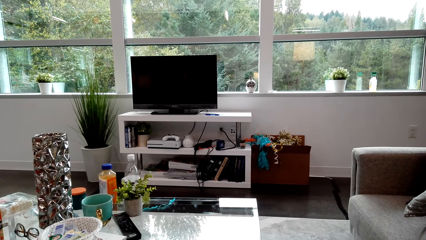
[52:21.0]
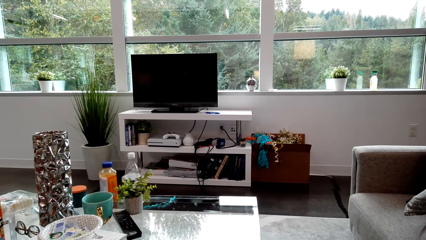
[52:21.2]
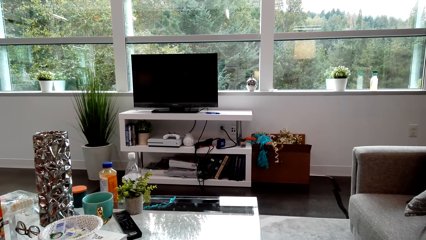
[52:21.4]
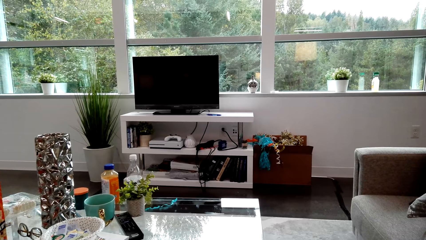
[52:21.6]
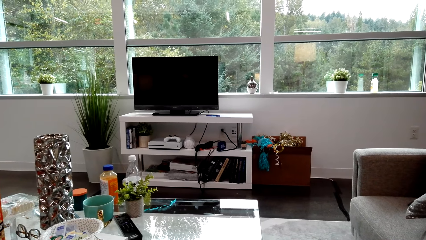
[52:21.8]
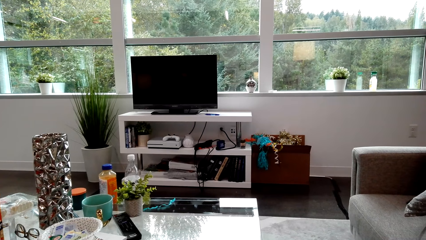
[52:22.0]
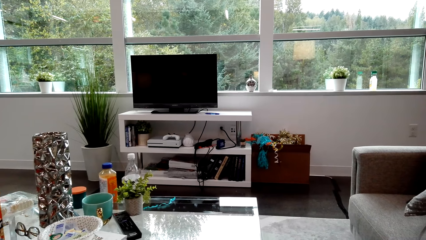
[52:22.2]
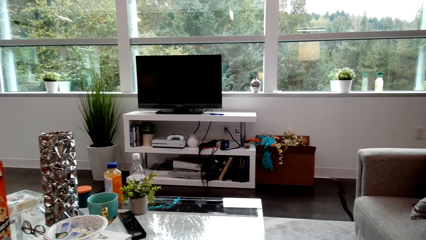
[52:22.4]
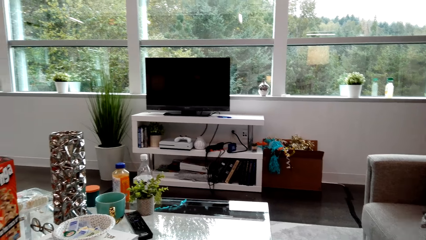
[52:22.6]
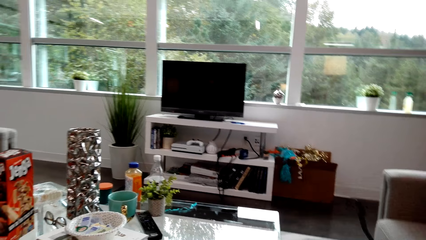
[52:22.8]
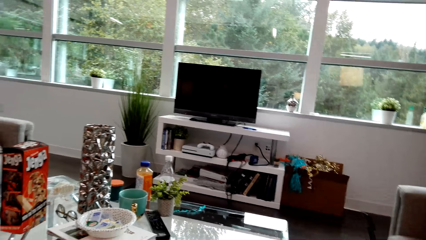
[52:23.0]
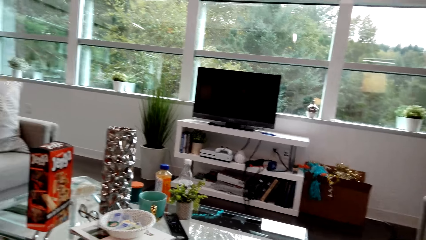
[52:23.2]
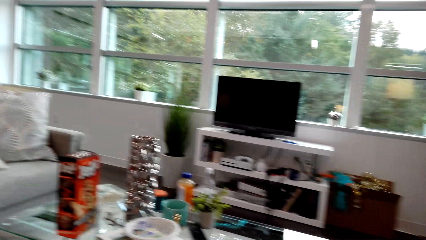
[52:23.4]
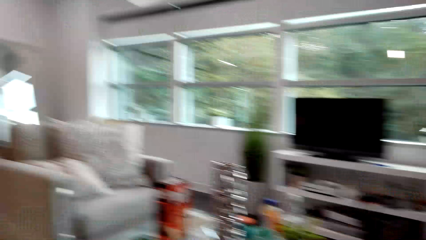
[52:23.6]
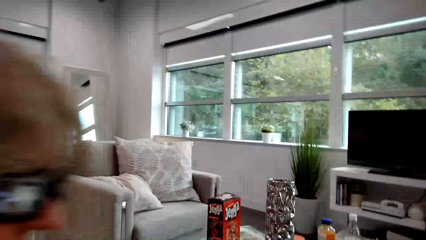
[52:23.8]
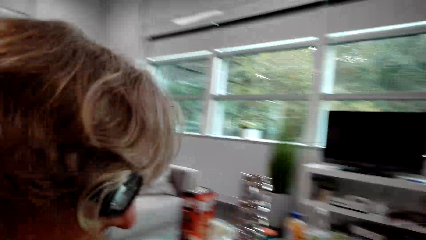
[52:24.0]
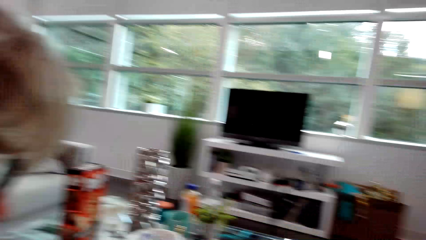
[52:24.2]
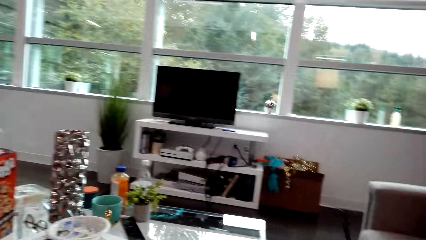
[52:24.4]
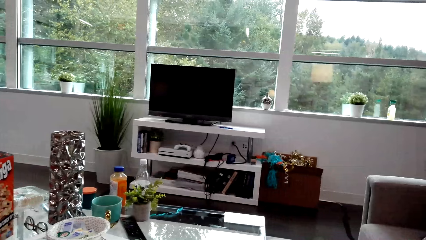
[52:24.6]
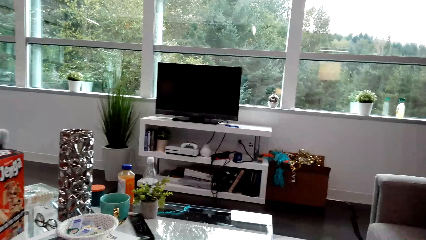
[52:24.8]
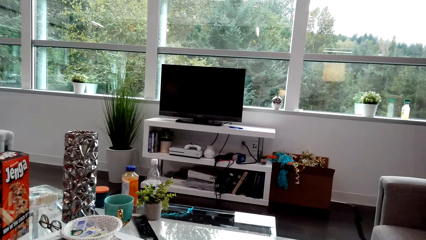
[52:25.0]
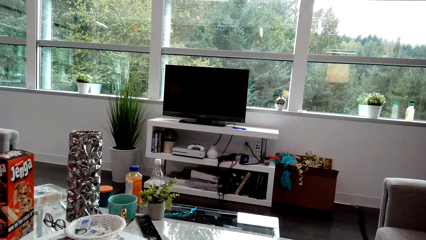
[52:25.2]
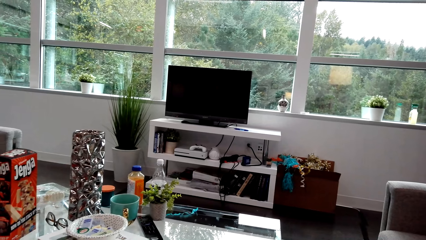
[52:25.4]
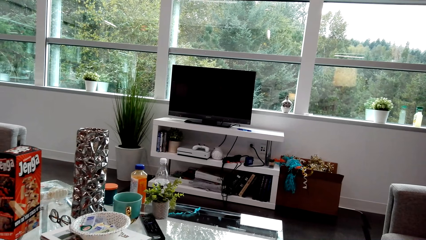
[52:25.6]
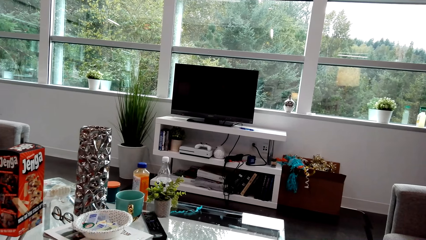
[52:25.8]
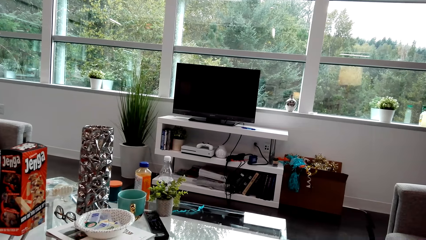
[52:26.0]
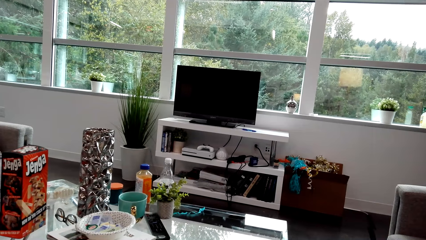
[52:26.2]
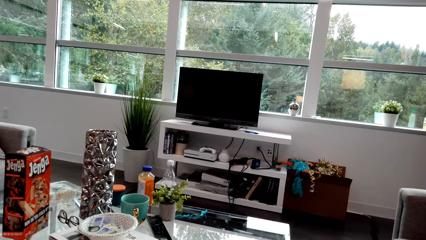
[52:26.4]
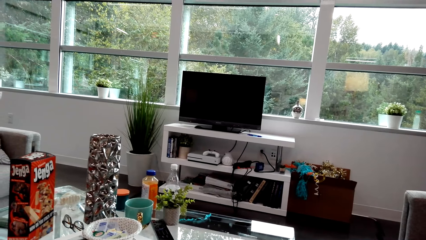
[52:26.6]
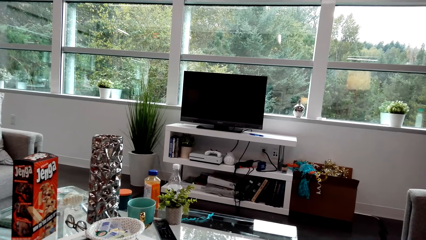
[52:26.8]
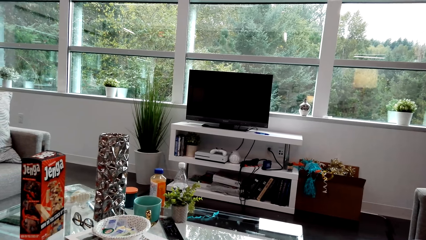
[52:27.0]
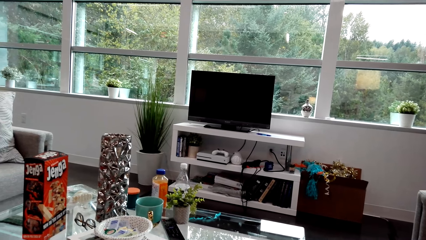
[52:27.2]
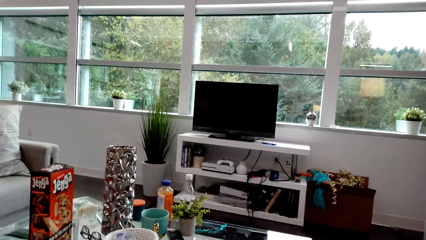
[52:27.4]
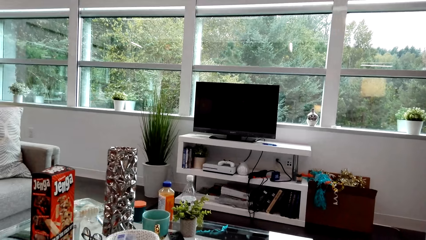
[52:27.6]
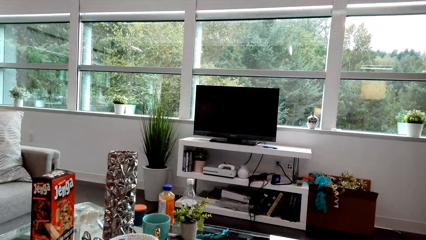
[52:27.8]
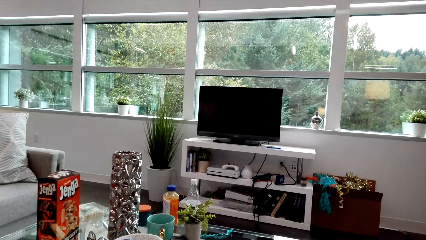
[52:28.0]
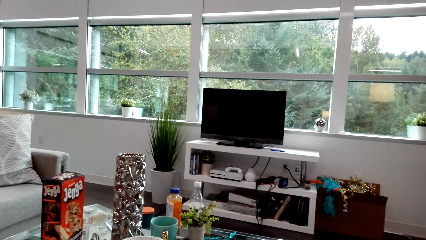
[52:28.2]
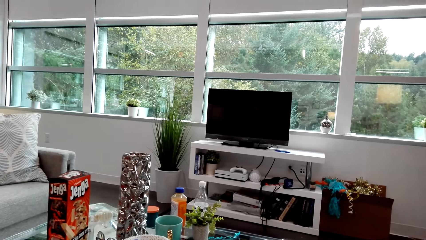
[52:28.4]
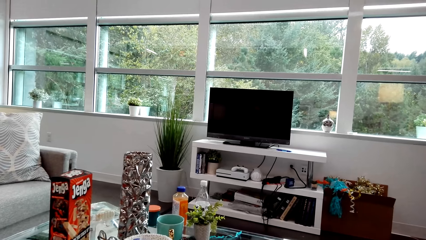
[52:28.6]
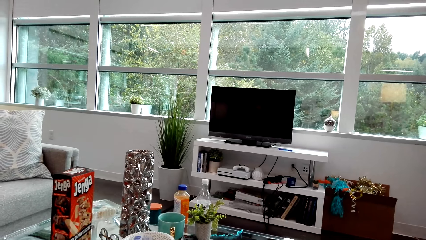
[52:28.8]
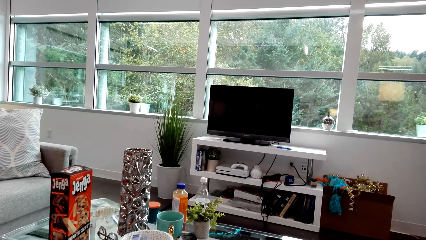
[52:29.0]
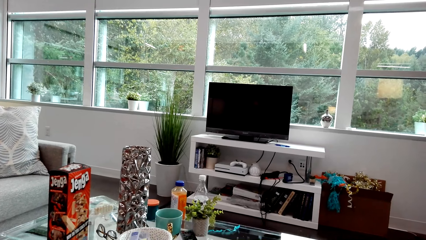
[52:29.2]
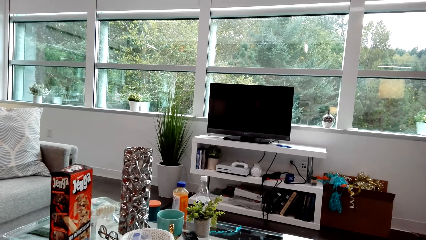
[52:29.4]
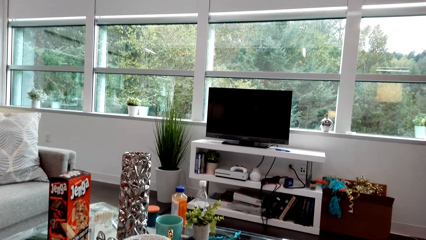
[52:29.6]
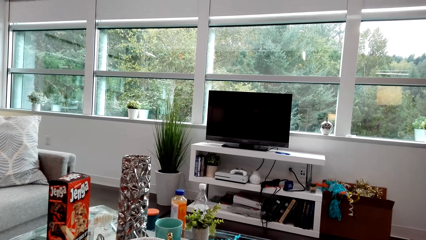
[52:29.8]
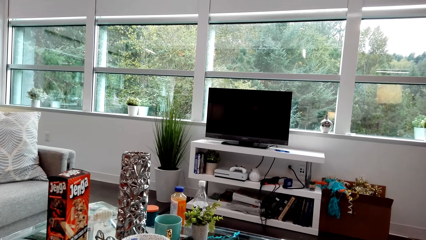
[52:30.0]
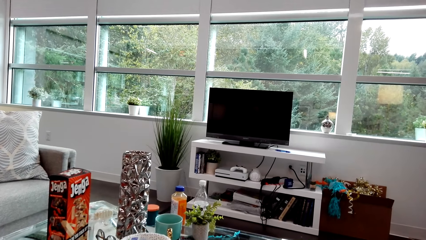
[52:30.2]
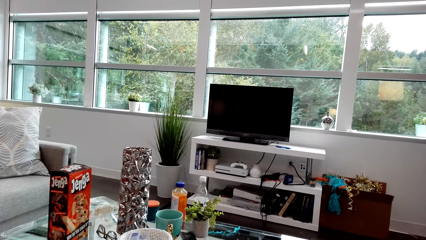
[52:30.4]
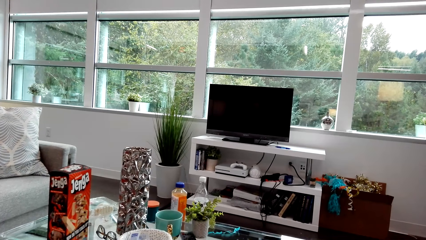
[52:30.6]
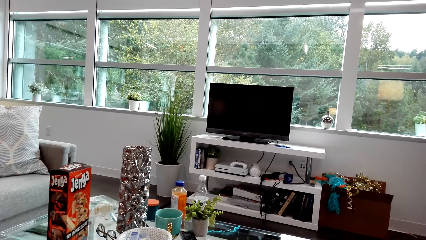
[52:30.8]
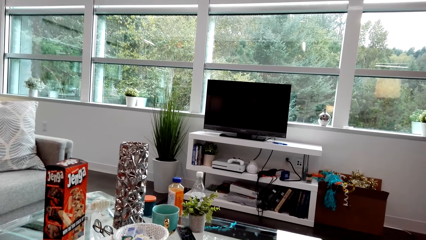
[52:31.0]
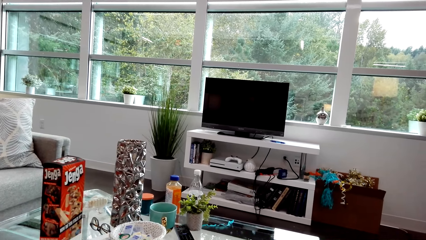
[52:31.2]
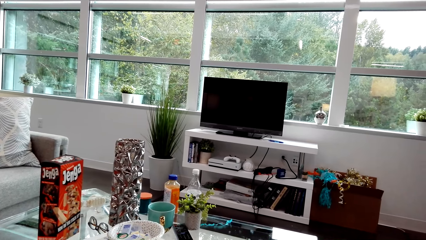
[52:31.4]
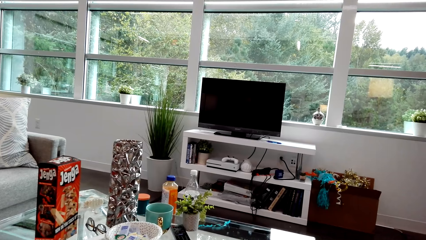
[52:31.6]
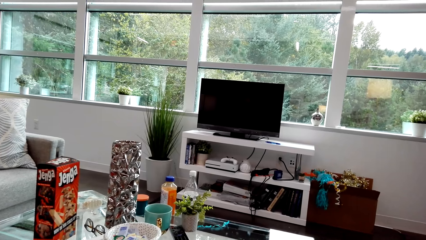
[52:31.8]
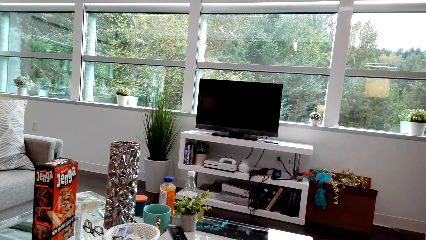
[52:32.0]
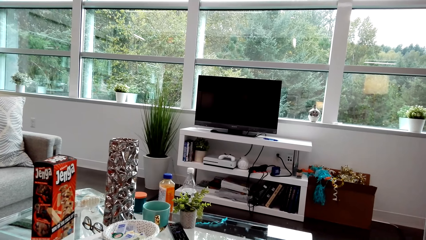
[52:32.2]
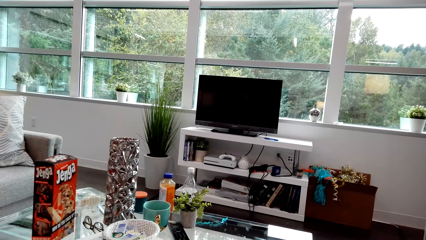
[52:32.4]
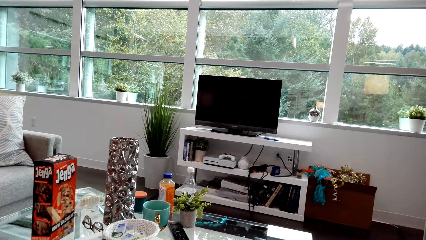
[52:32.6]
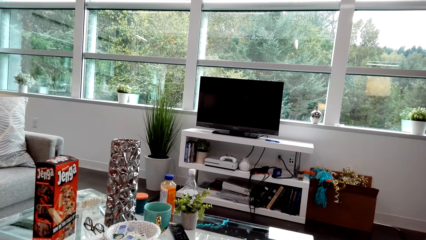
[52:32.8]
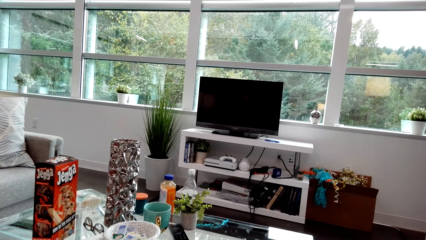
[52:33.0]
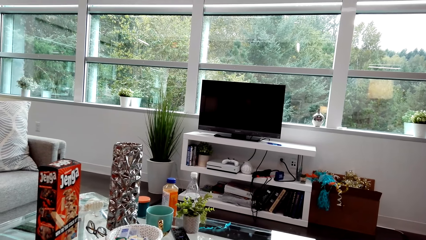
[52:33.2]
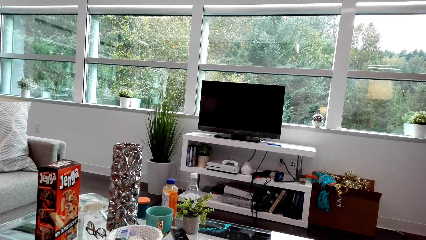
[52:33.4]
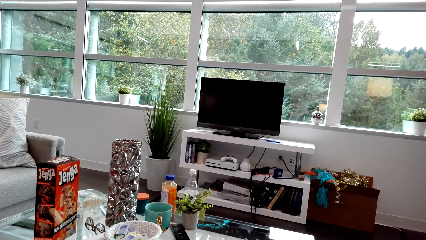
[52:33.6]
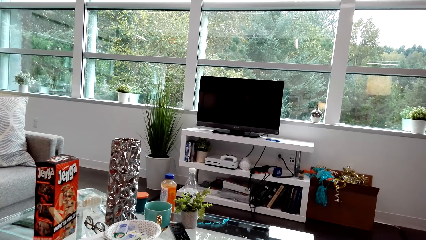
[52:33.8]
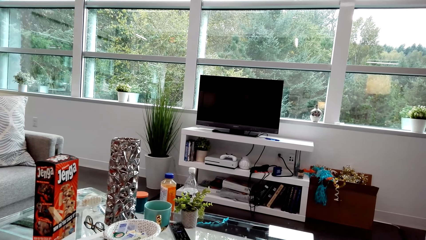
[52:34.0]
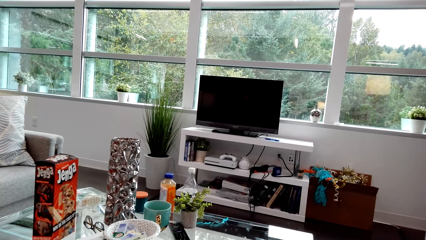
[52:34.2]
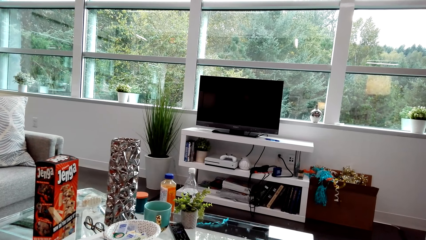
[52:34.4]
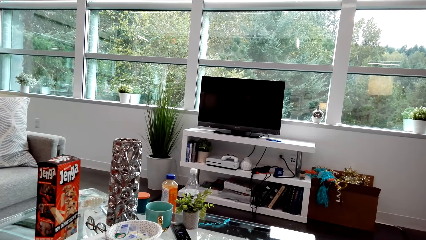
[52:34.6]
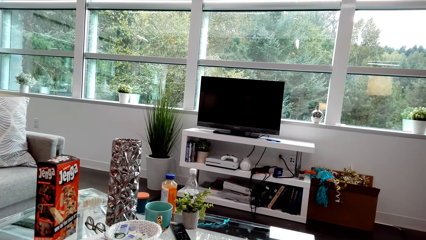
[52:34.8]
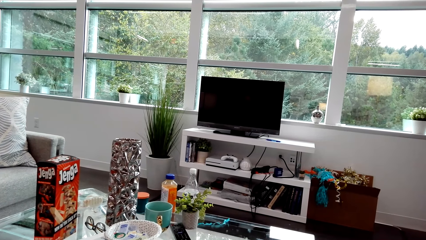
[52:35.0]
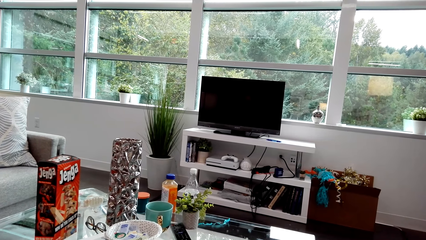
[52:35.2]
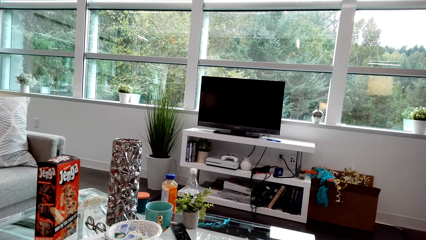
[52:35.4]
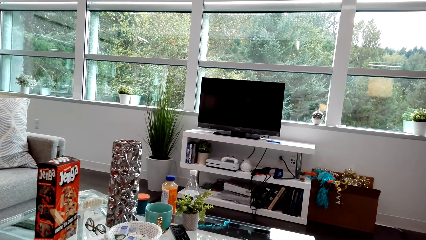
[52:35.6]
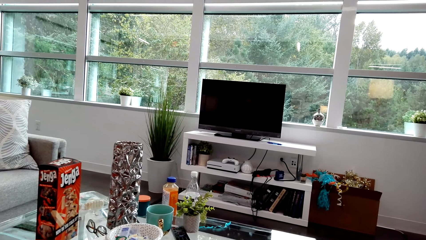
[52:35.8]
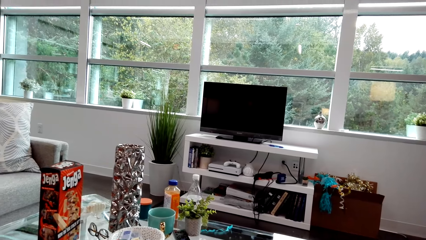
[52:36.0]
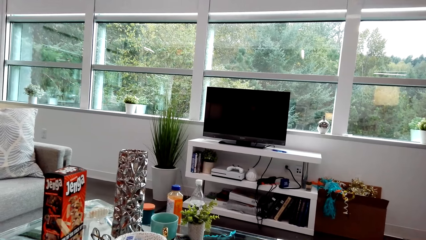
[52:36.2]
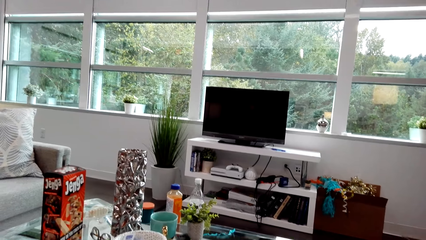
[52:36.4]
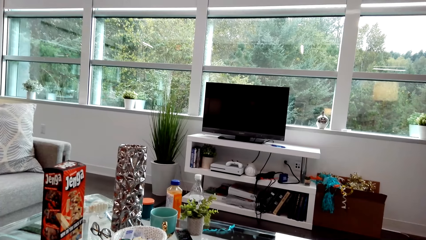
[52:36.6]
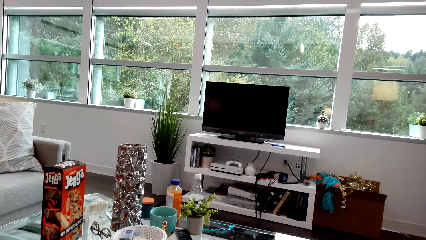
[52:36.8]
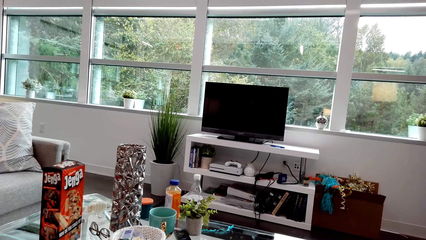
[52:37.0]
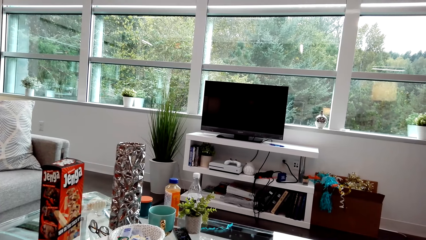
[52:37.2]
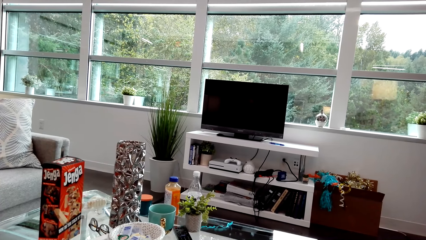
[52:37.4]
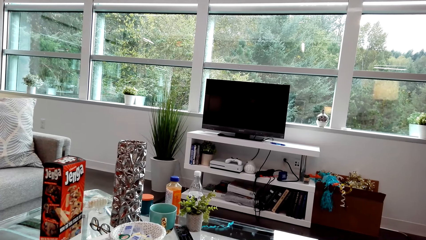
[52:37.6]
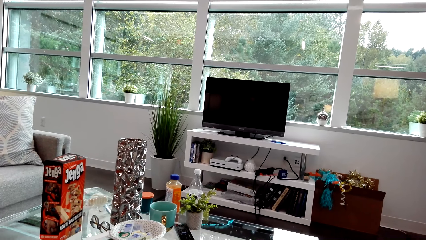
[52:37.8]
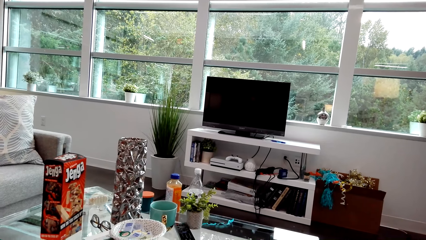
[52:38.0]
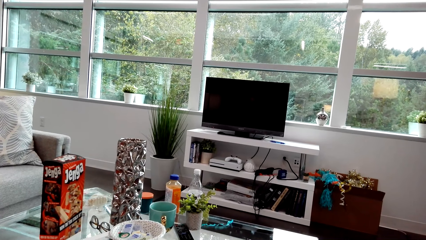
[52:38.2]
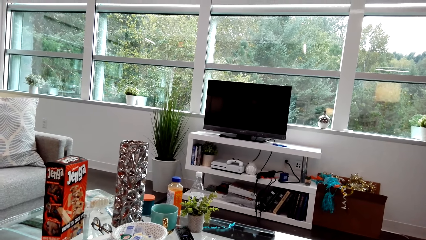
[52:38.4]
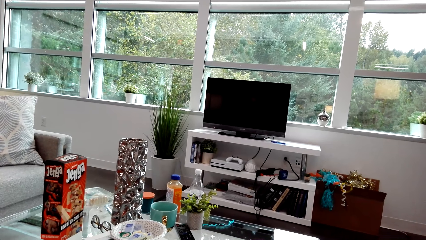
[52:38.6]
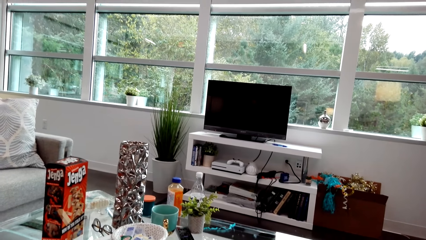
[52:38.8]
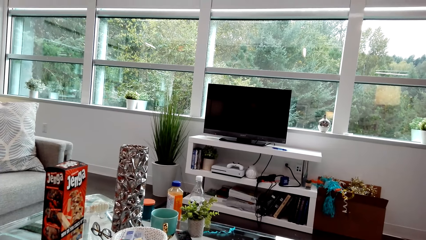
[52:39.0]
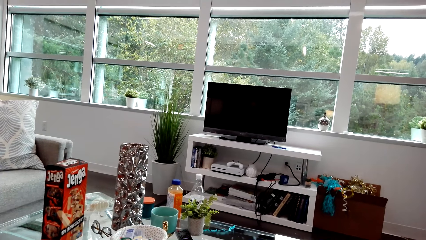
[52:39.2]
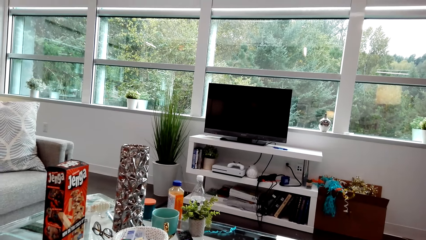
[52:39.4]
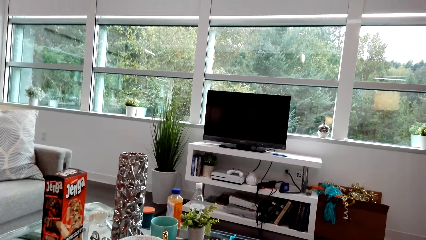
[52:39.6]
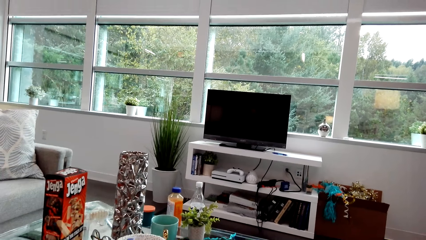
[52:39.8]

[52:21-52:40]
The camera wearer looks around and dialogues with a lady. The lady dialogues with the camera wearer. The camera wearer dialogues with the lady. The lady dialogues with the camera wearer. The camera wearer dialogues with the lady.
